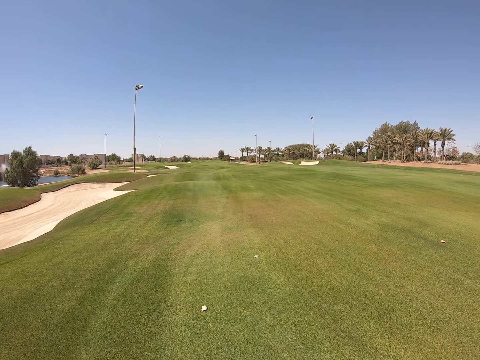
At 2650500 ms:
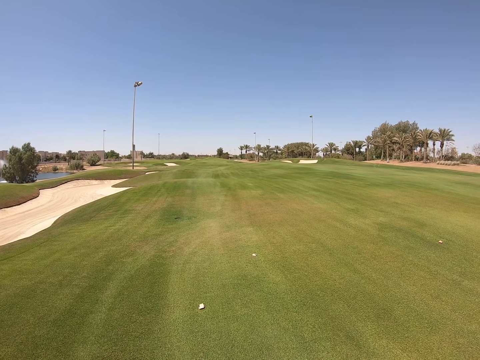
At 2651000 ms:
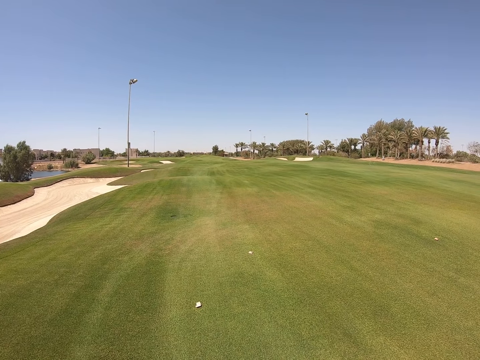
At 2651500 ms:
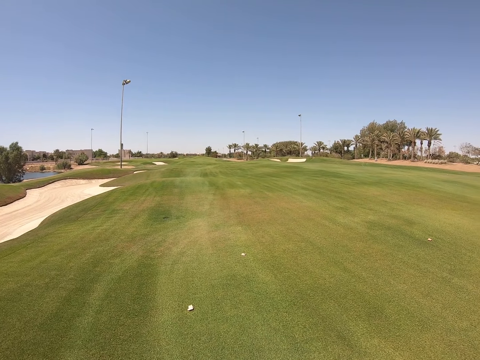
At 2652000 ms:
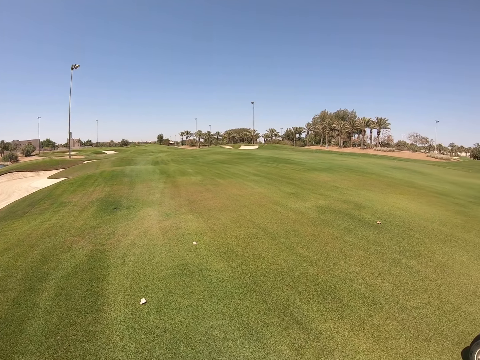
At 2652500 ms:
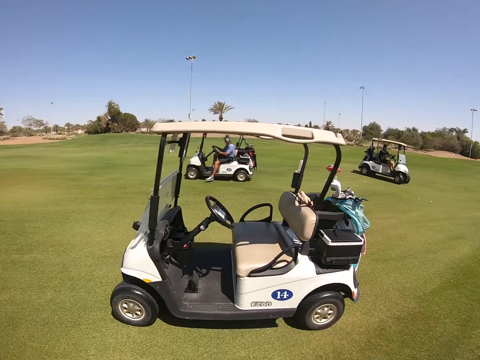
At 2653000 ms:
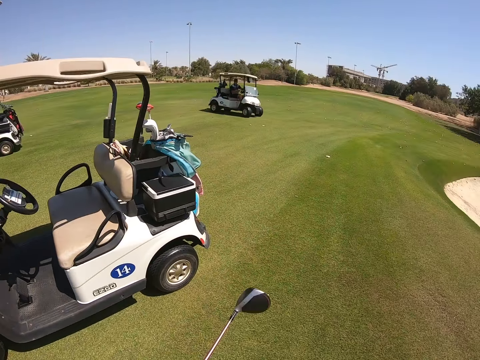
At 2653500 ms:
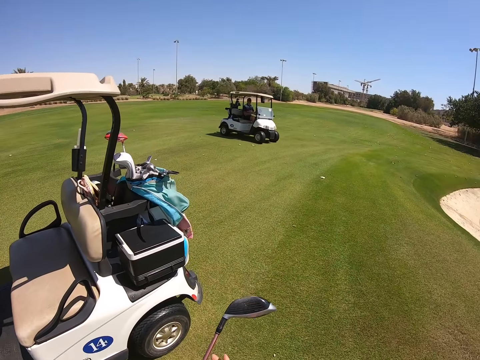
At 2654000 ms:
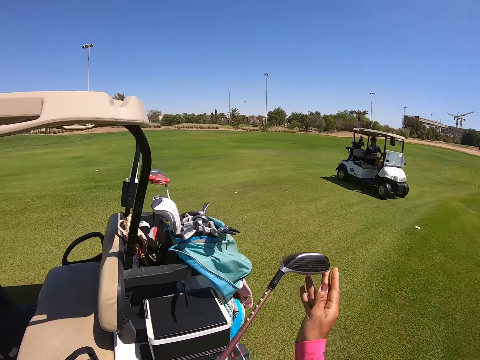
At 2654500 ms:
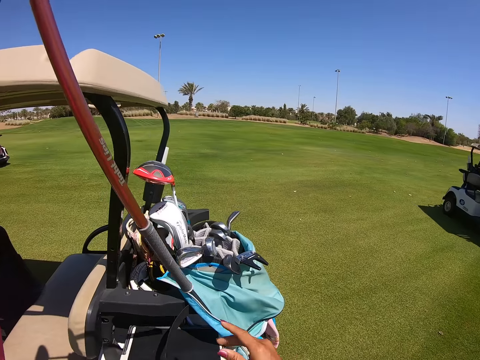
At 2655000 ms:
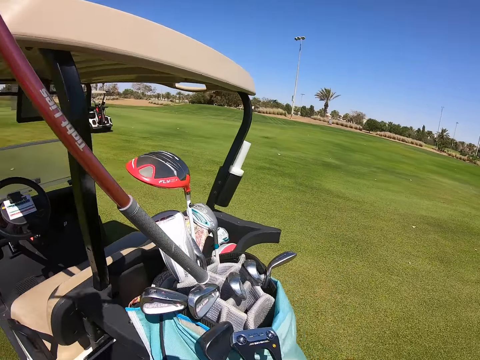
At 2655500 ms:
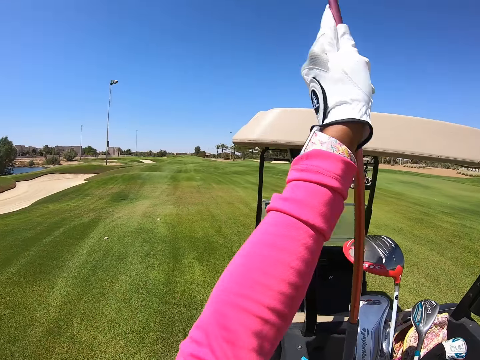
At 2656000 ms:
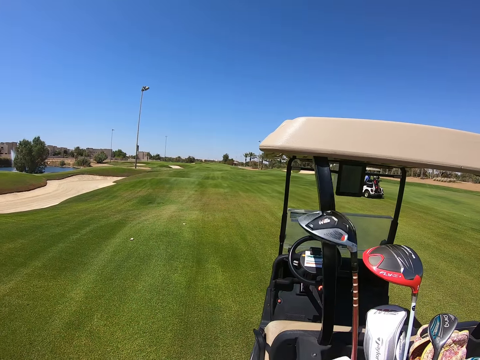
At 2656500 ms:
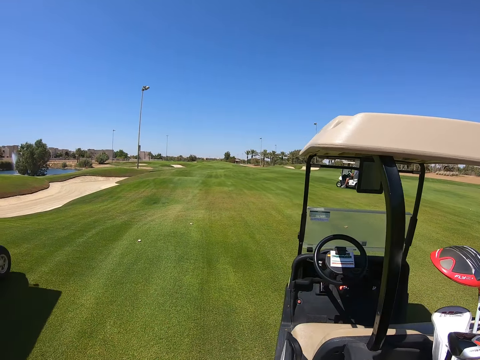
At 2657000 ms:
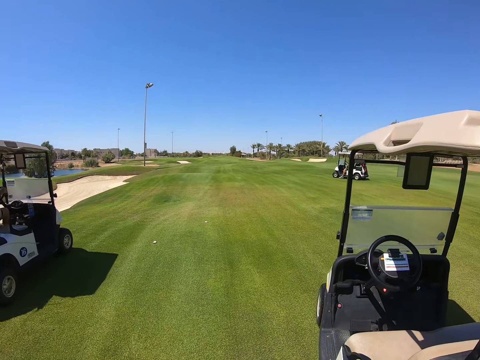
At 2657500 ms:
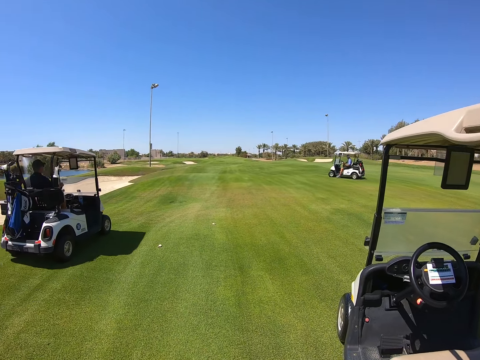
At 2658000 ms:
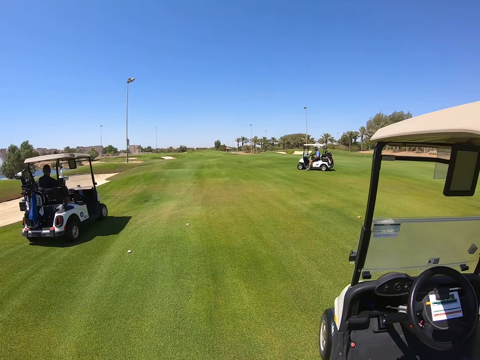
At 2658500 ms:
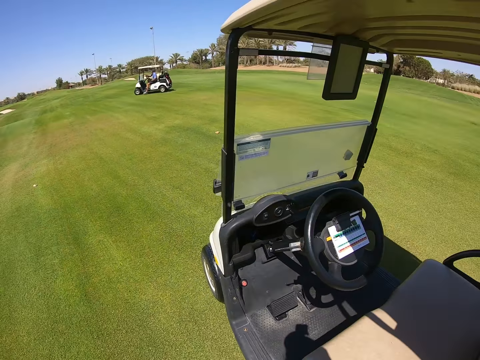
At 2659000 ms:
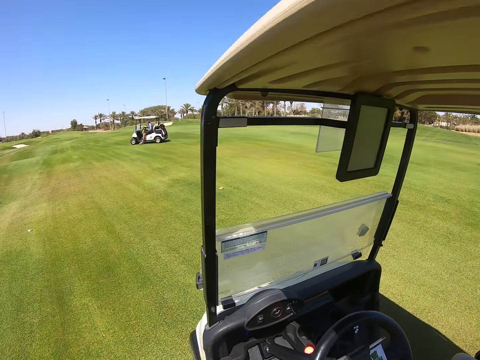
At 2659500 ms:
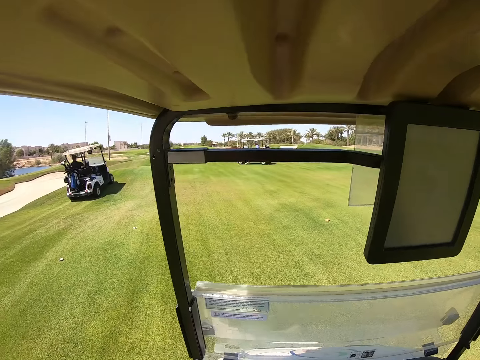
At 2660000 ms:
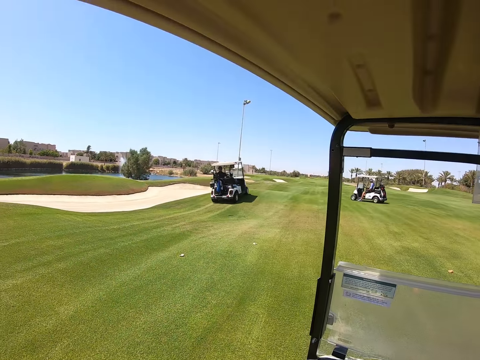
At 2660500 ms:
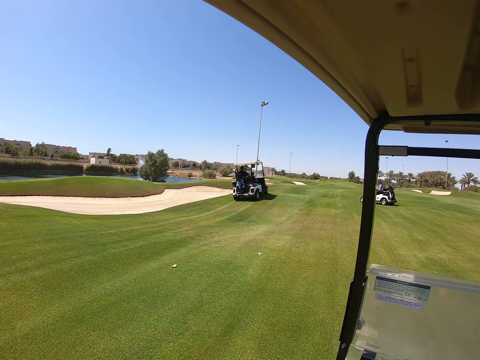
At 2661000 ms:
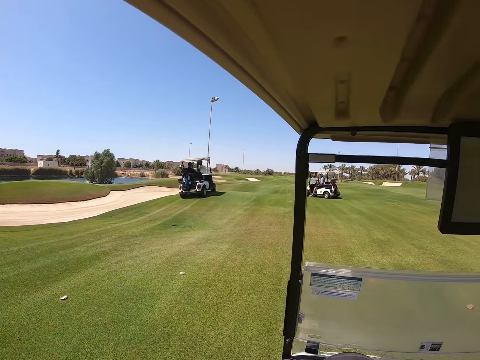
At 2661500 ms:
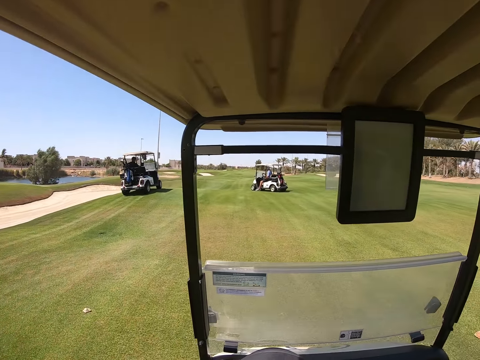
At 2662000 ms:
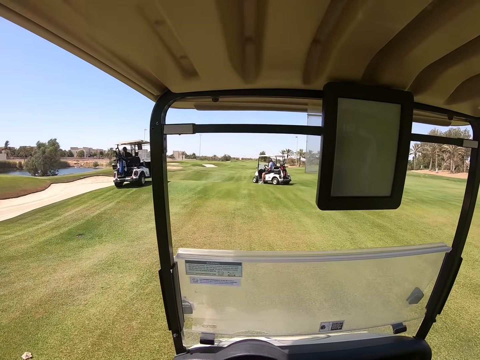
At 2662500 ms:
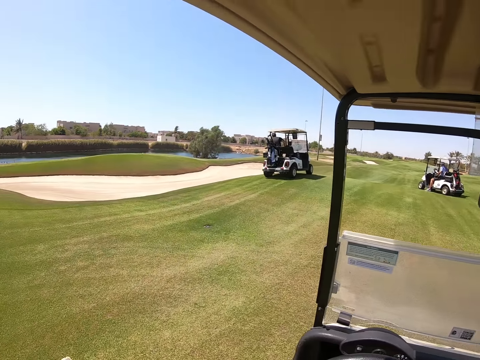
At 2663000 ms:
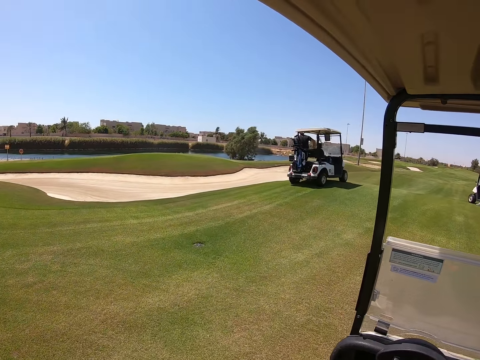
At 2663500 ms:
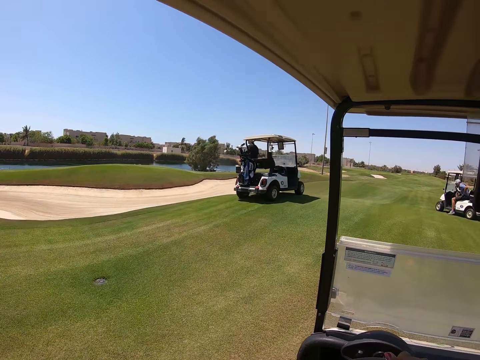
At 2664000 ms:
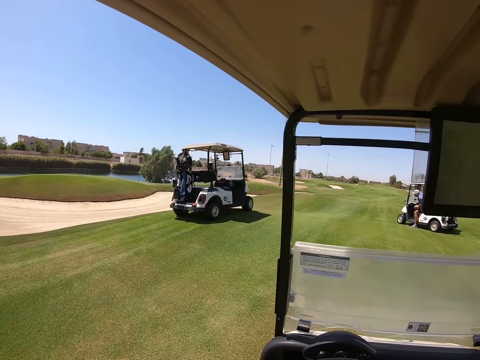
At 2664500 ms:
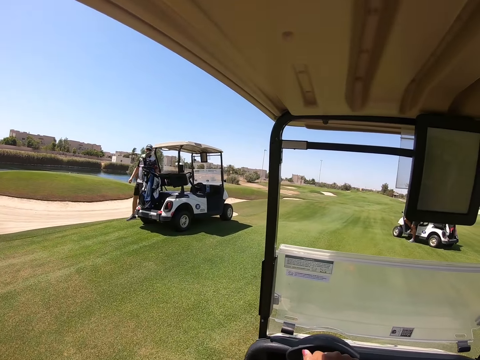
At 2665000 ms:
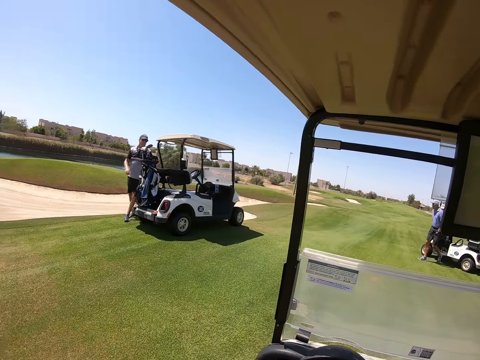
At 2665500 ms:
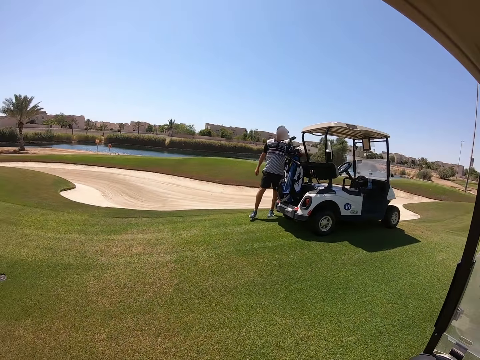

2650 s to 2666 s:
The camera wearer turns around. They put the golf club in the golf cart bag. They drive the golf cart in the golf course.

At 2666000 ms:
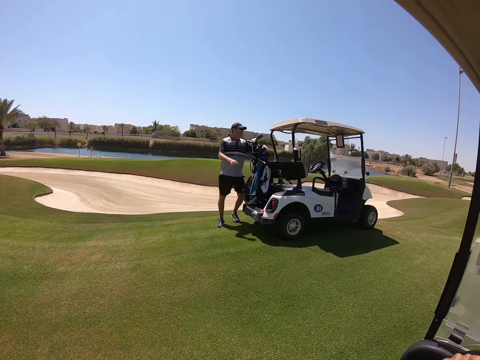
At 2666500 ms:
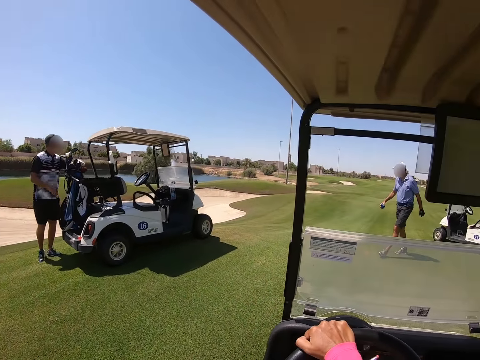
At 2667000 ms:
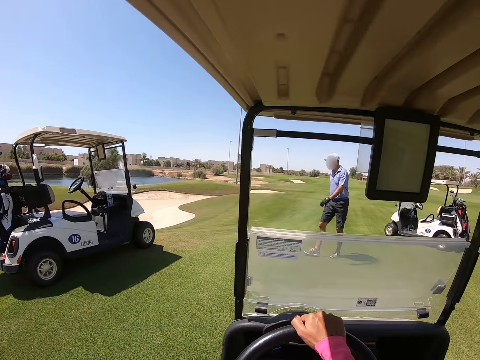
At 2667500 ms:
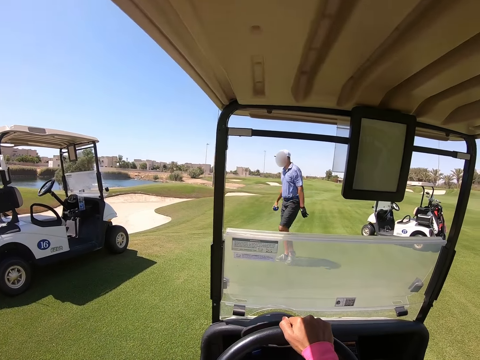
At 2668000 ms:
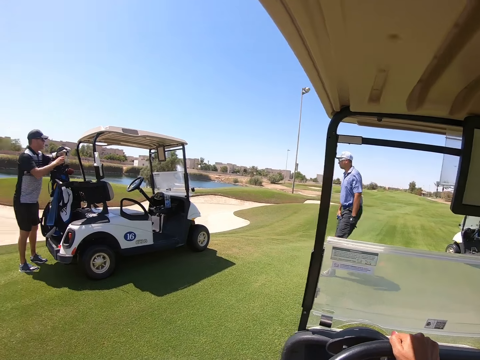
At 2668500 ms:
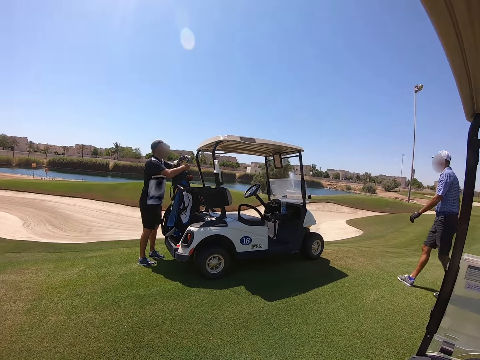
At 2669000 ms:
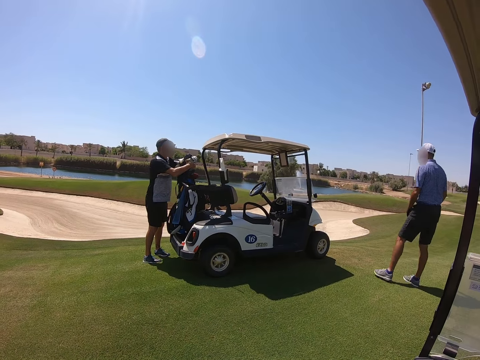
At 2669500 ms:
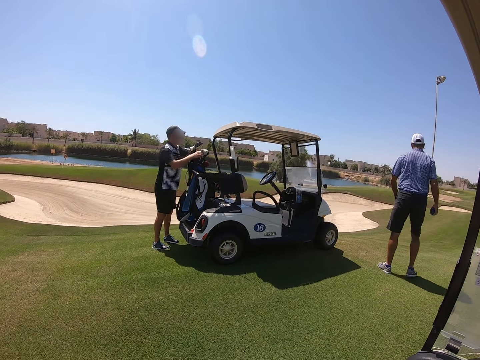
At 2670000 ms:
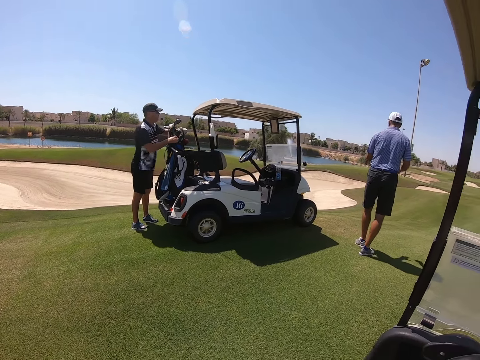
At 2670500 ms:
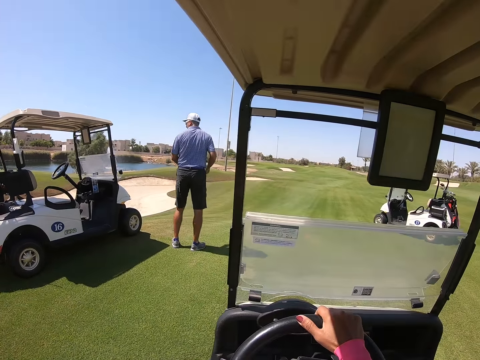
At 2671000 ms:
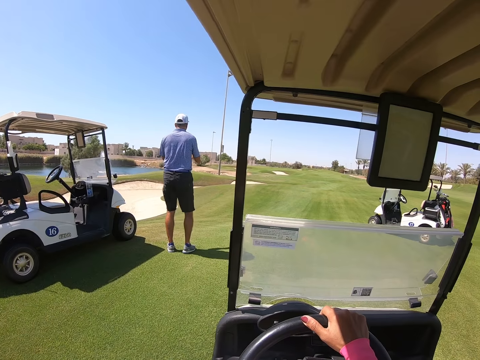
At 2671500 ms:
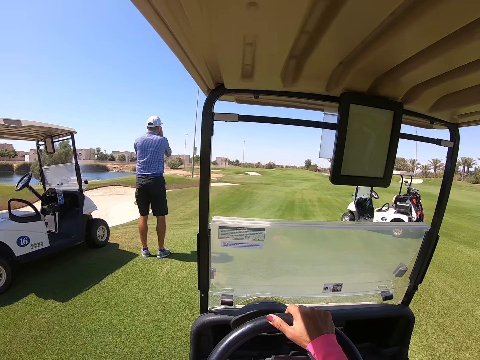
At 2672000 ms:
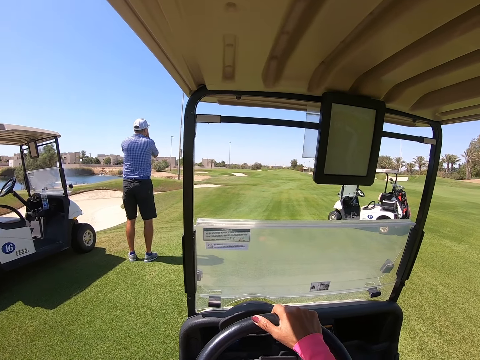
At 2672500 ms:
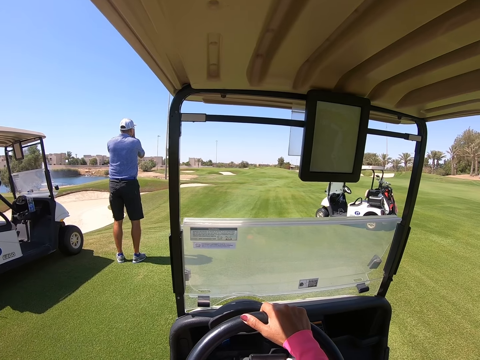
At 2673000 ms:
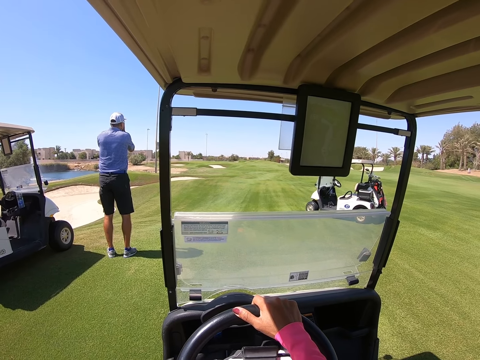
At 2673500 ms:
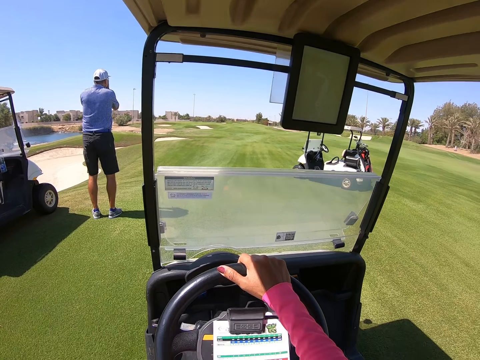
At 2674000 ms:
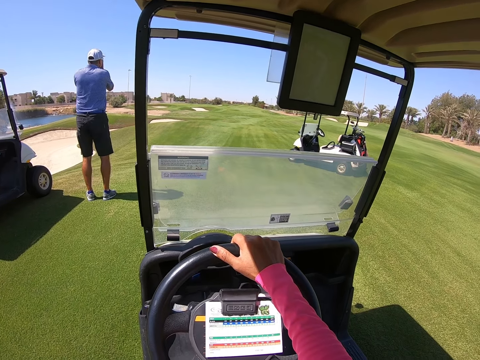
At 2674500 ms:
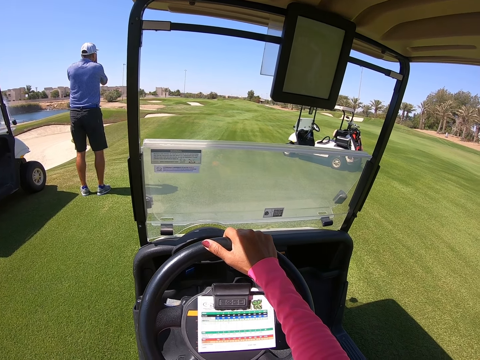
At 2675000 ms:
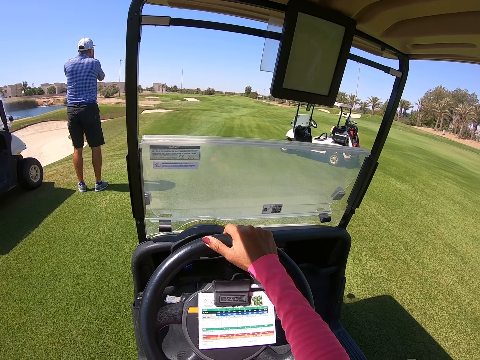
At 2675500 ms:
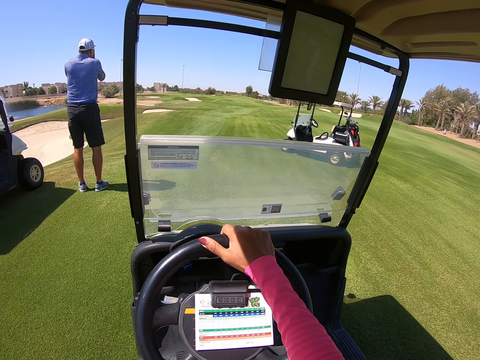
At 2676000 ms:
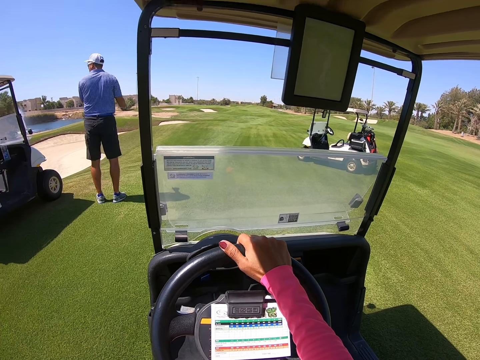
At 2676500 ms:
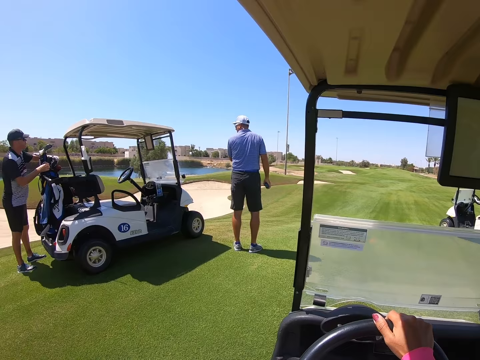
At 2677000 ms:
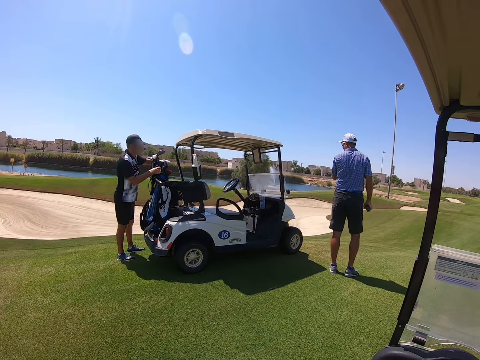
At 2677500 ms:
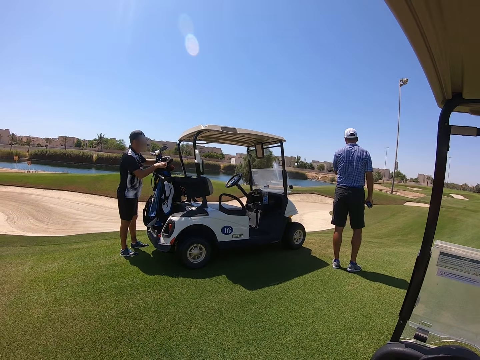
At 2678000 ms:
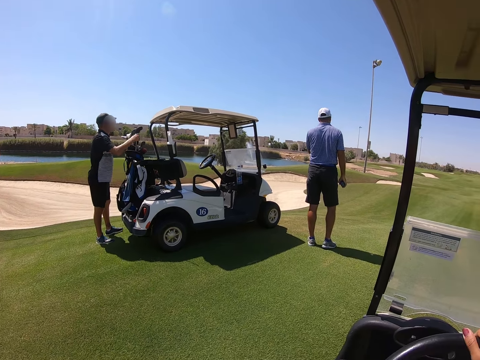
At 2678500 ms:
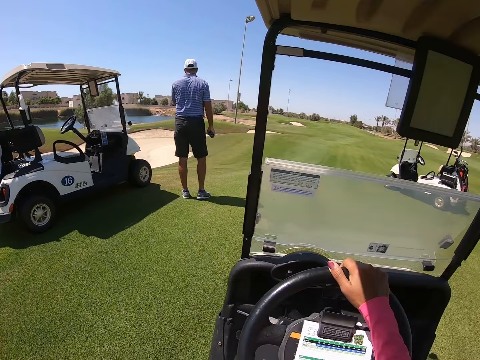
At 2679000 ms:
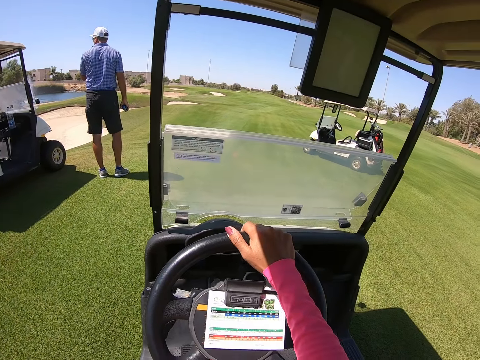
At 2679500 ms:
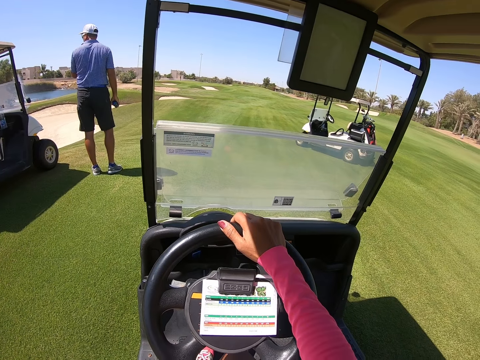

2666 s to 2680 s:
The camera wearer looks around. They stop driving. They look around.
